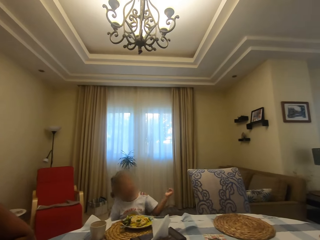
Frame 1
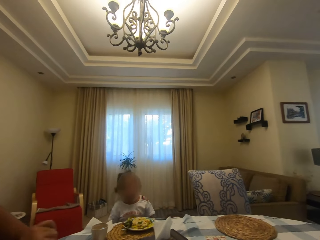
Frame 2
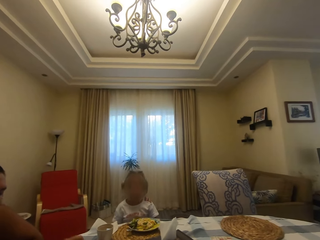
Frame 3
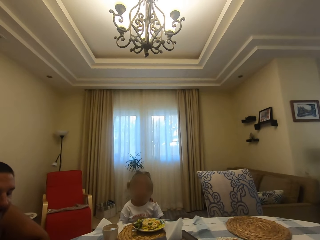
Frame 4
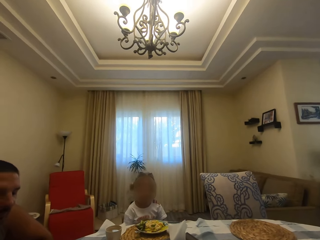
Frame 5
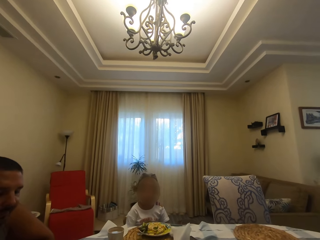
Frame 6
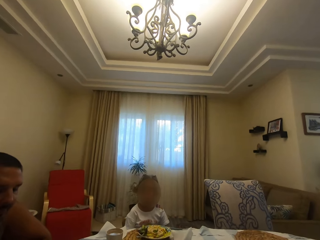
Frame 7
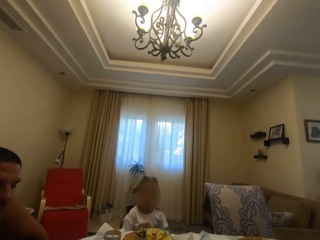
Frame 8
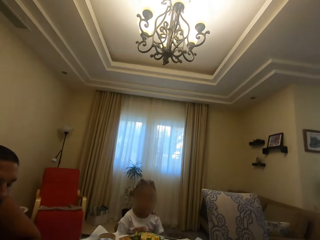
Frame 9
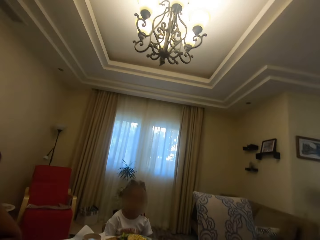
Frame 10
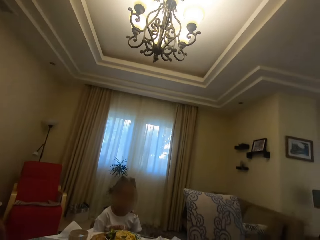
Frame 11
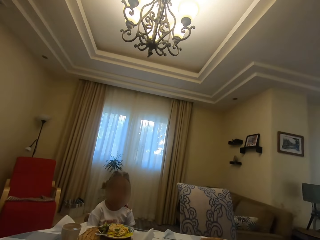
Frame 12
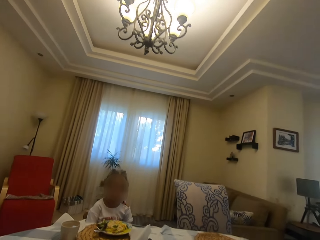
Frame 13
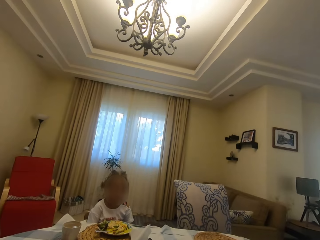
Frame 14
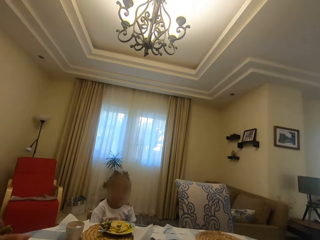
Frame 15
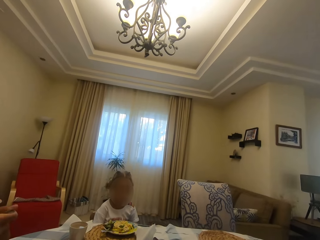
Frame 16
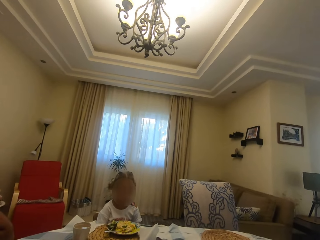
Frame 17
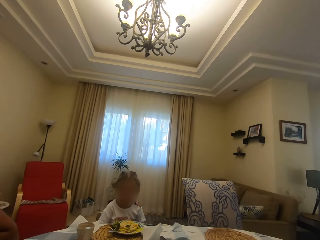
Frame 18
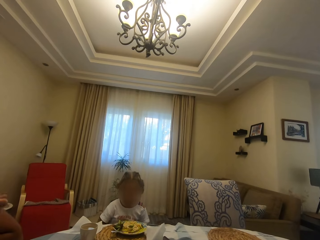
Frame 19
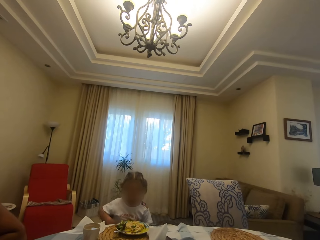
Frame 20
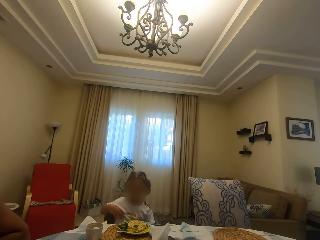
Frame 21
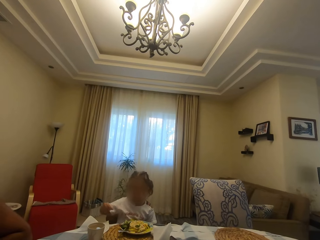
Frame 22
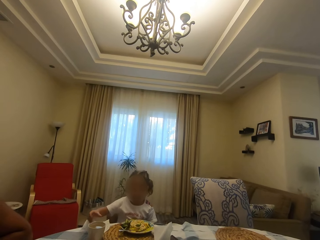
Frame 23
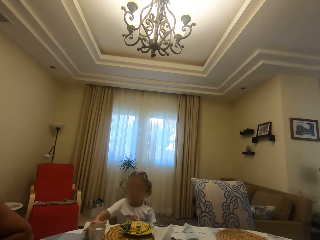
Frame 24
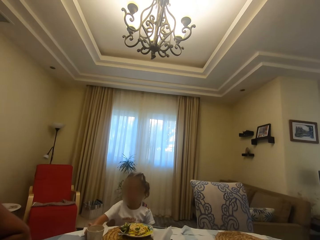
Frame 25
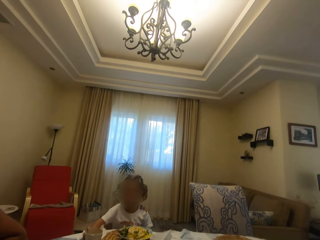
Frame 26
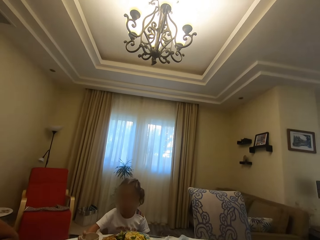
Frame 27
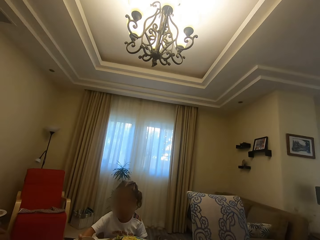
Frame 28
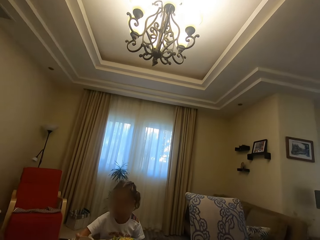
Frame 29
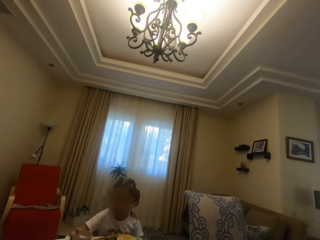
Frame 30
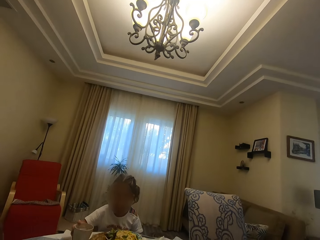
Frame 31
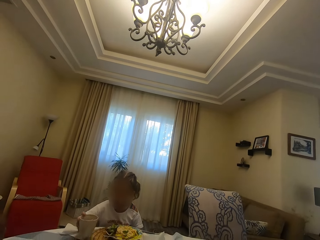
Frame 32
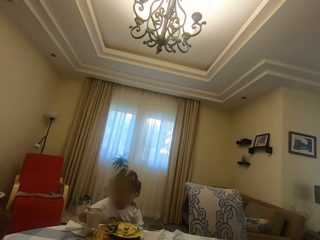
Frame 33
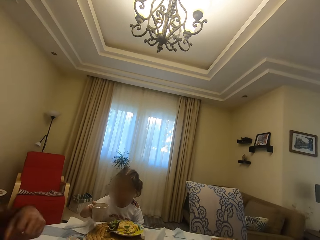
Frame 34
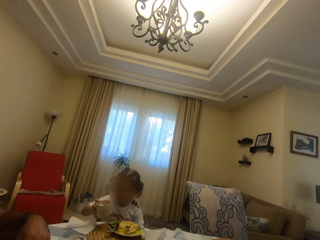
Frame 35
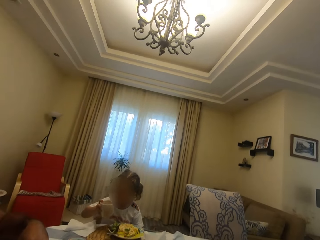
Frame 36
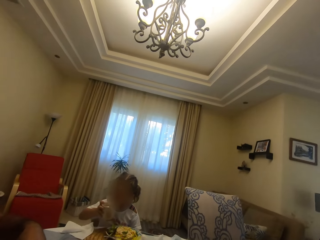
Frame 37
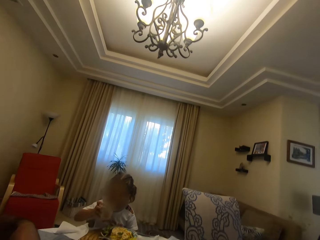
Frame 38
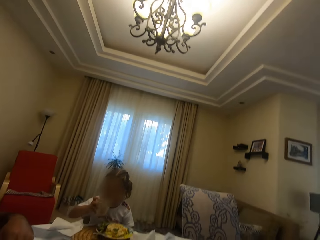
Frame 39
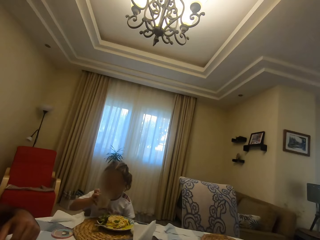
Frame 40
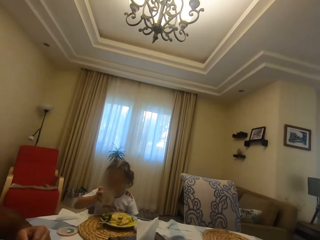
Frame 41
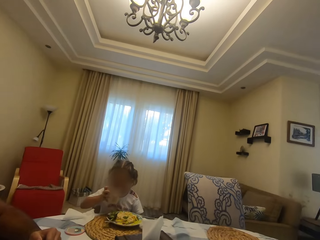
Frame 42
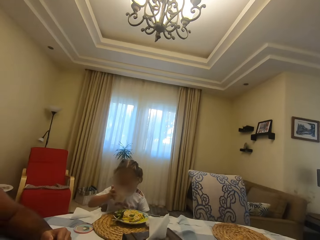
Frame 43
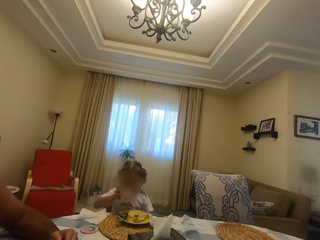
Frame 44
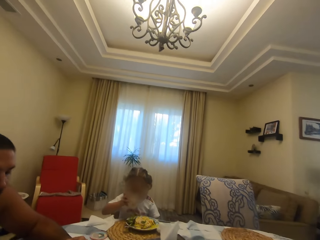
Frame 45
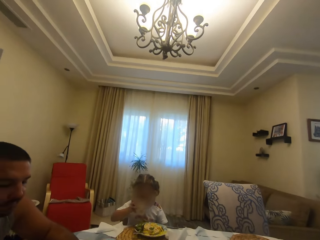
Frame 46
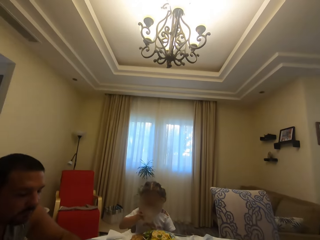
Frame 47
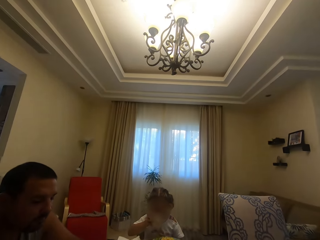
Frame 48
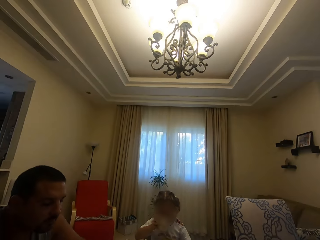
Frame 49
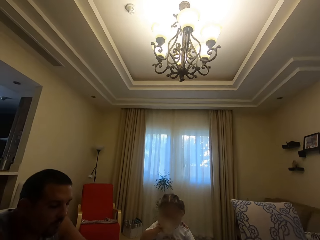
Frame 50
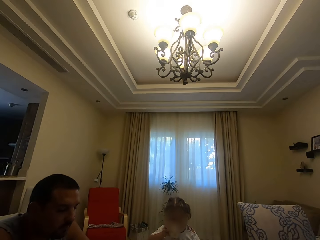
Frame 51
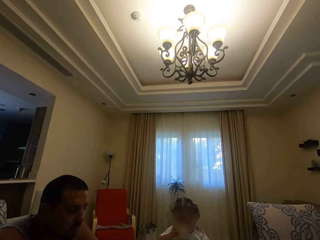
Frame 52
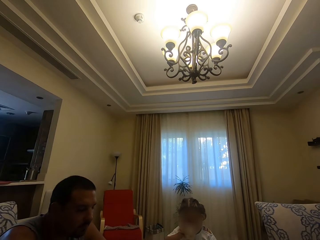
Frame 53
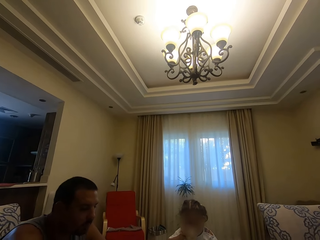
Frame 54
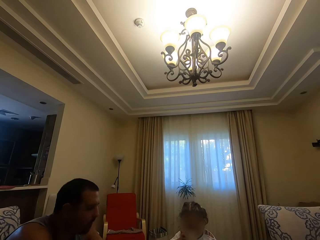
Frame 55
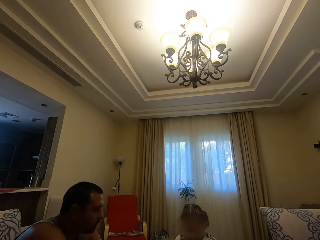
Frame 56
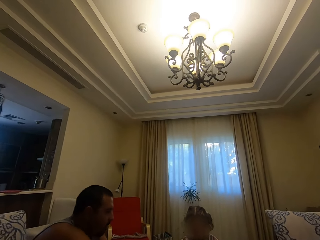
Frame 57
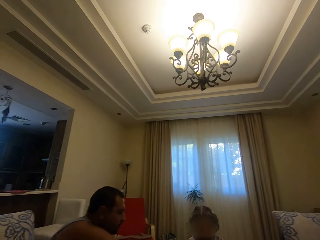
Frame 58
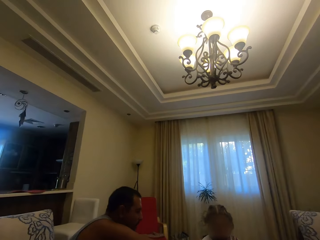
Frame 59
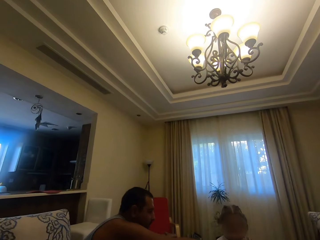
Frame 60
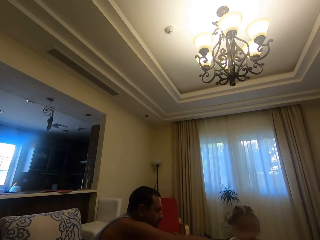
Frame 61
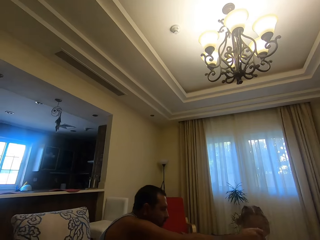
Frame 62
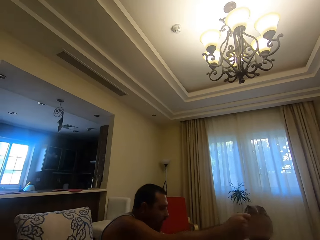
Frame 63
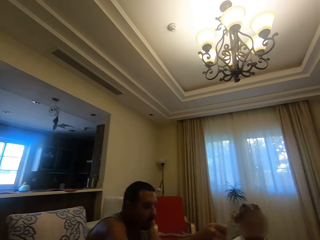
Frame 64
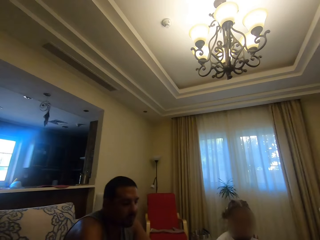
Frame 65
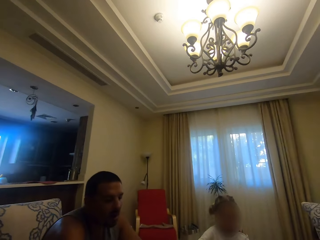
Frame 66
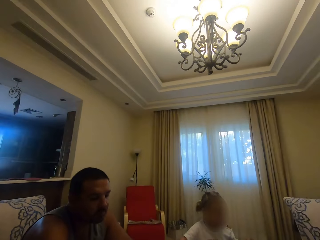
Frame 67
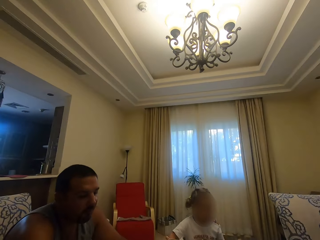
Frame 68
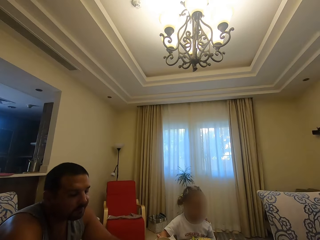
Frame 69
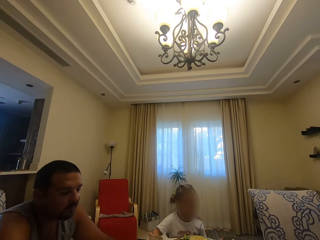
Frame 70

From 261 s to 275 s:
The camera wearer converses with a man. They talk to a child. The child takes a glass of water and drinks water. The camera wearer looks around.

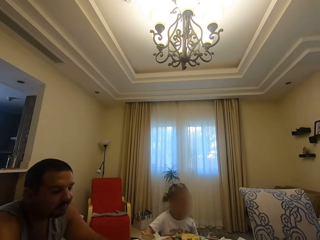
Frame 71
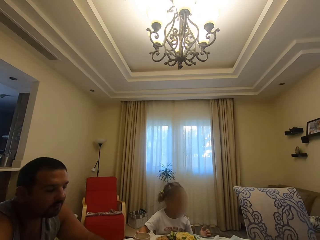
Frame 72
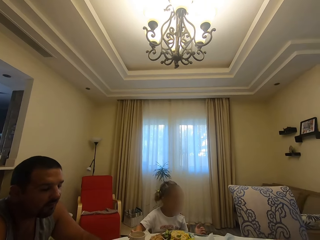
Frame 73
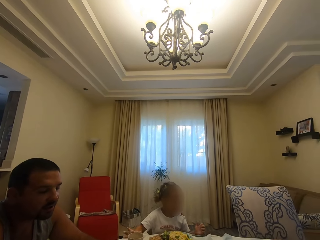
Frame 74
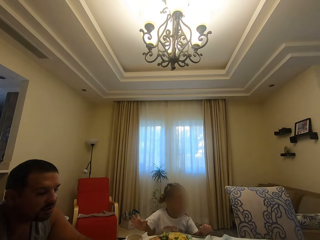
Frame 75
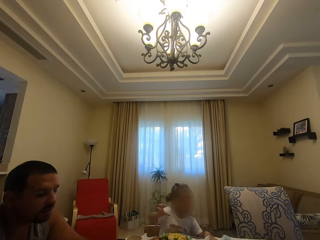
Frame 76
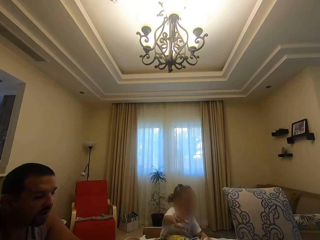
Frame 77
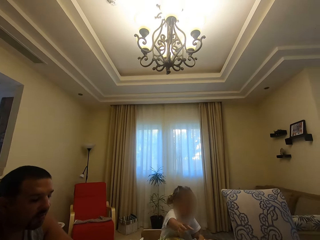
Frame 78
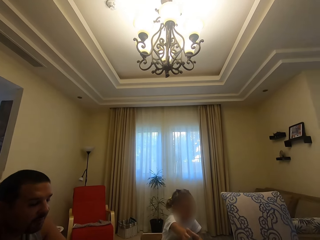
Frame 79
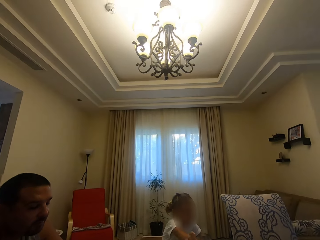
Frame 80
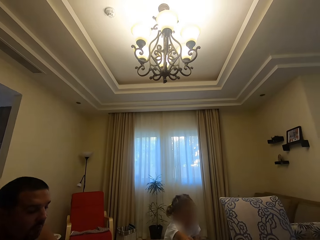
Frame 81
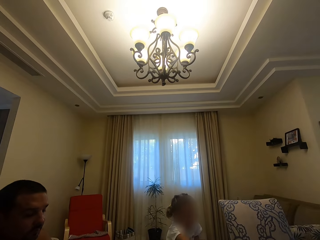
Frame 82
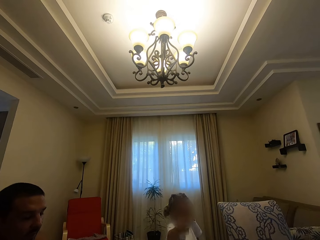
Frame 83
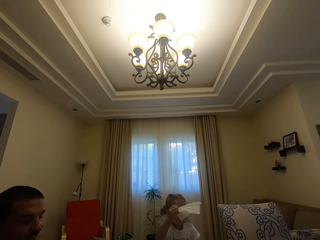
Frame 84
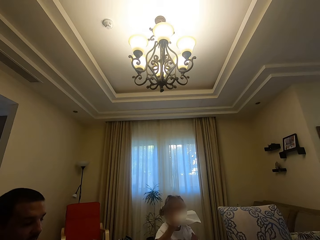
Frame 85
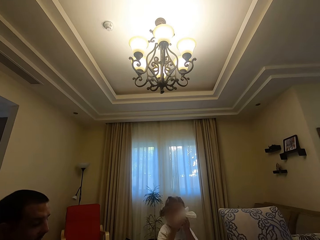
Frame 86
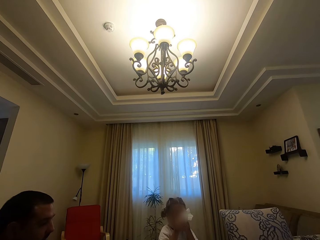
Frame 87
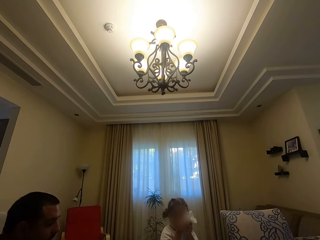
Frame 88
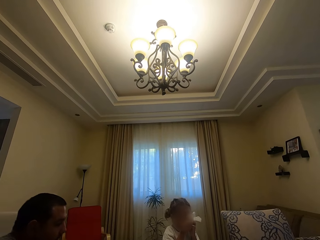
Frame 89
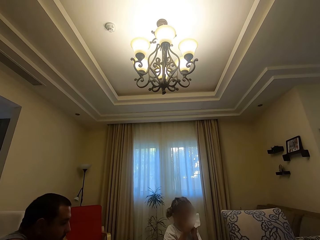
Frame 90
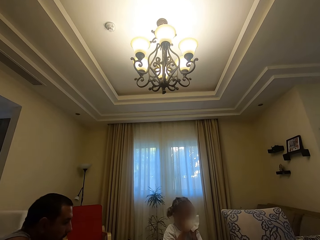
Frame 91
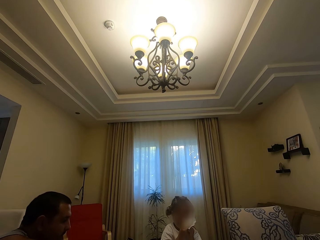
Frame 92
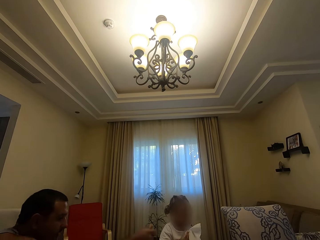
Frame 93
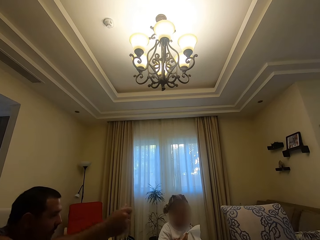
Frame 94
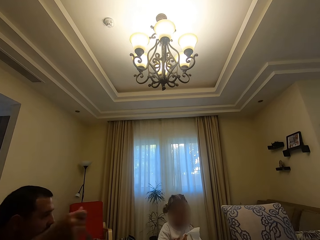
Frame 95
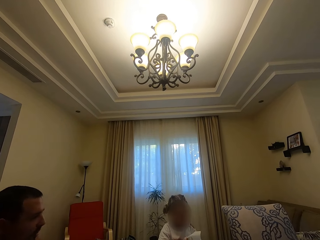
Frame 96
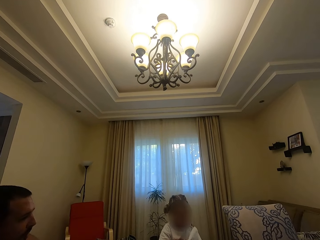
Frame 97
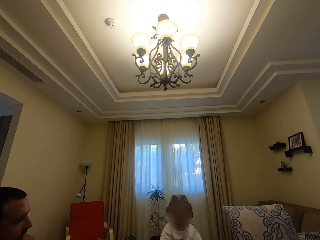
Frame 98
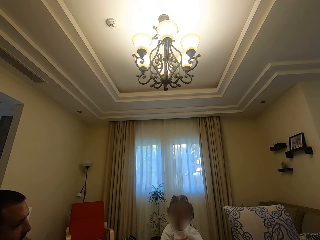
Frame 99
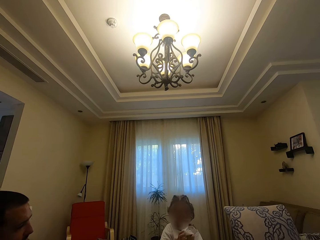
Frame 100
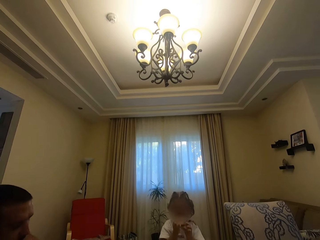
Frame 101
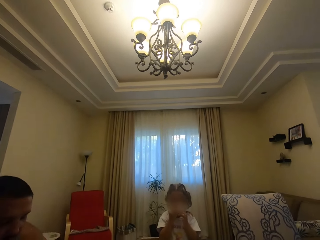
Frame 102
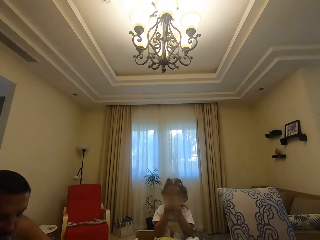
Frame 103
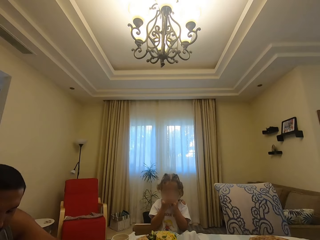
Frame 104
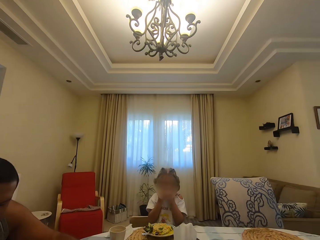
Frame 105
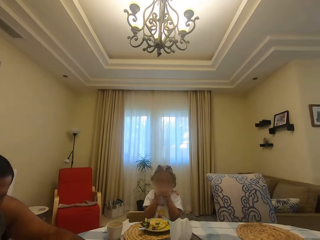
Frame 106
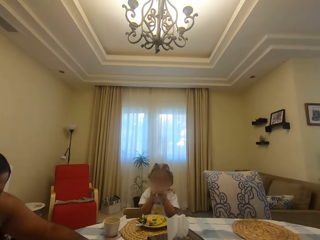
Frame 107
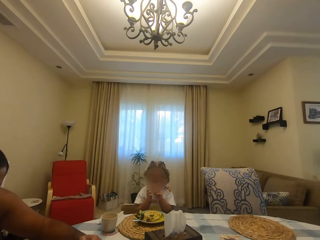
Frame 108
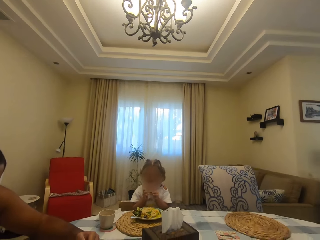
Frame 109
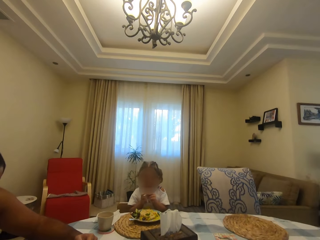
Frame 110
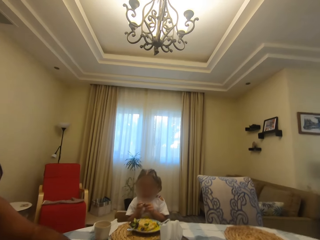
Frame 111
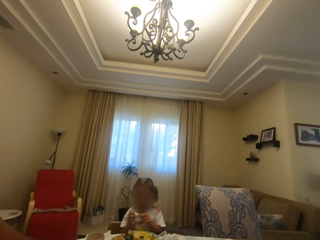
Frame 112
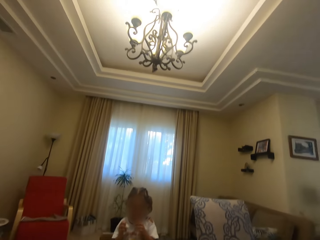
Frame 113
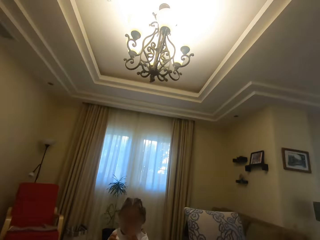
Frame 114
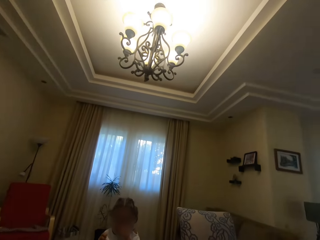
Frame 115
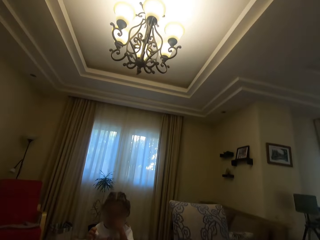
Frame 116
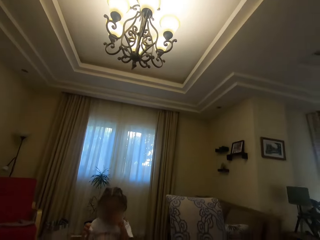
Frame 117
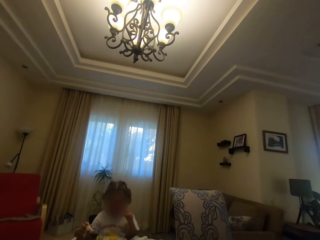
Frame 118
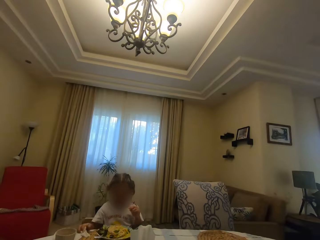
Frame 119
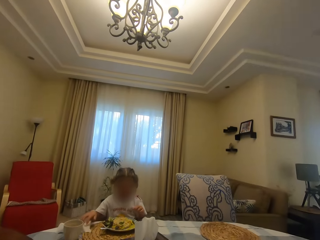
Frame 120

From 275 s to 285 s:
A man converses with the camera wearer.
